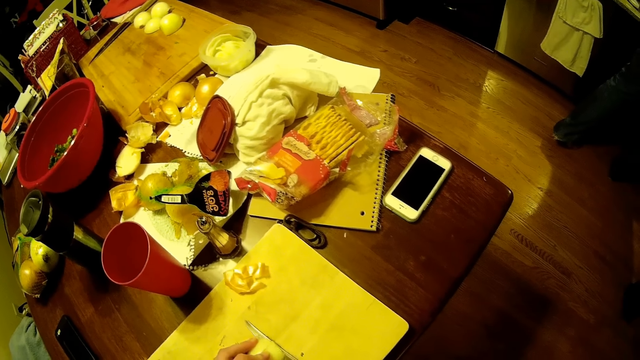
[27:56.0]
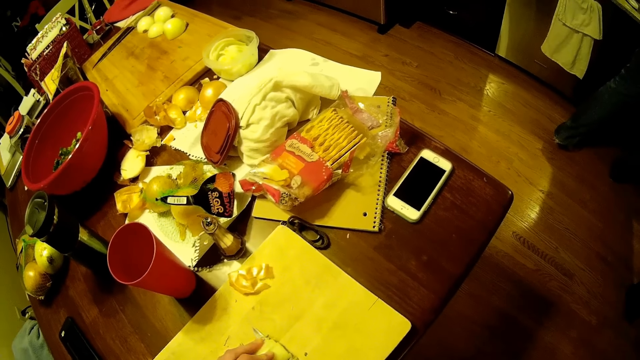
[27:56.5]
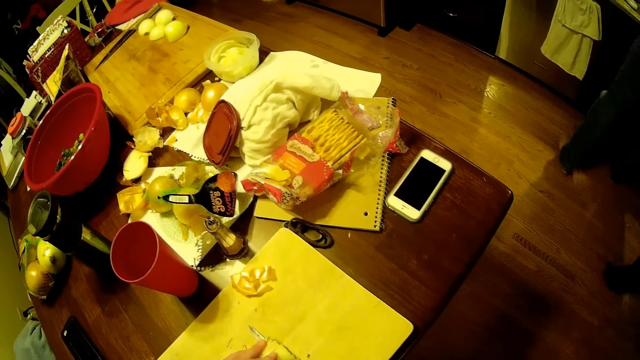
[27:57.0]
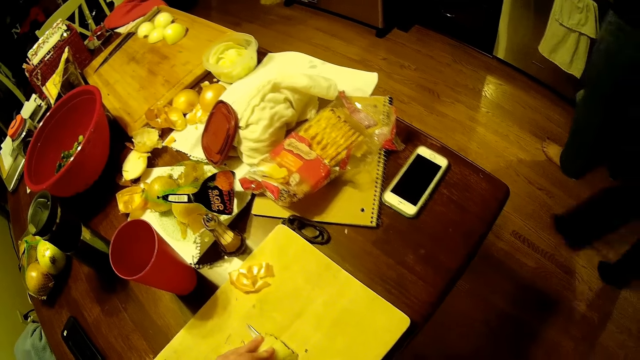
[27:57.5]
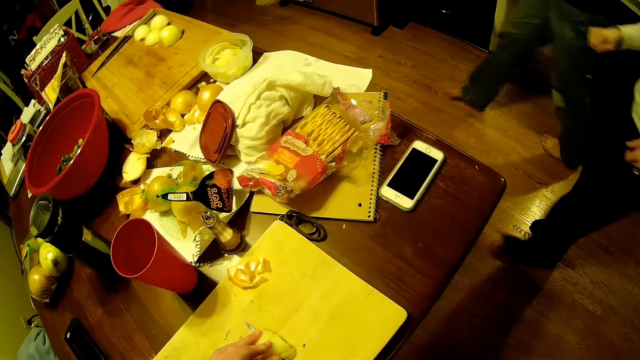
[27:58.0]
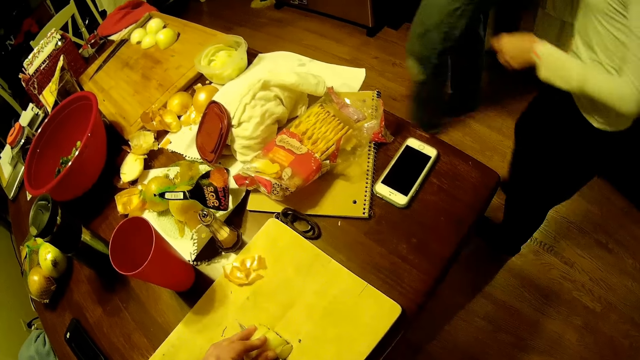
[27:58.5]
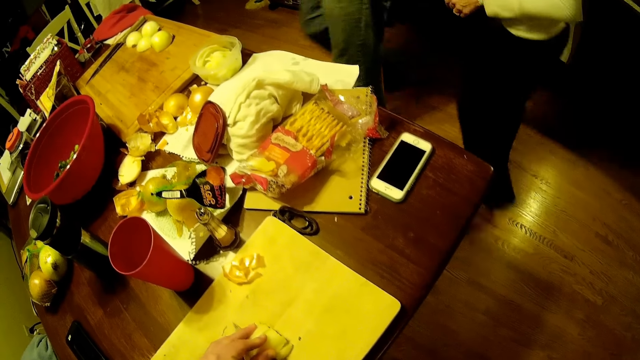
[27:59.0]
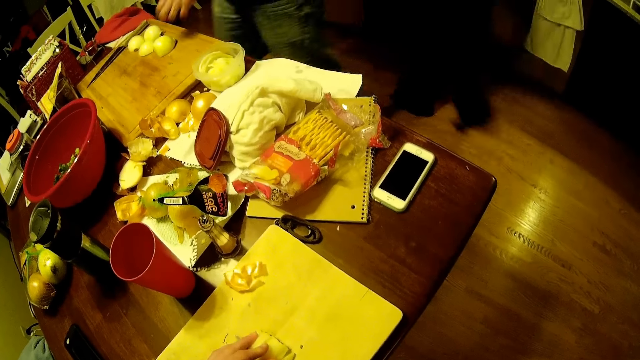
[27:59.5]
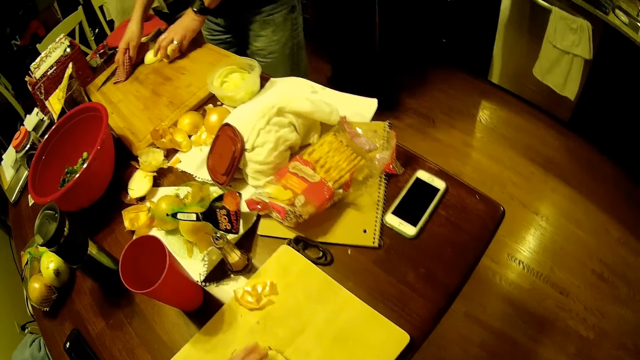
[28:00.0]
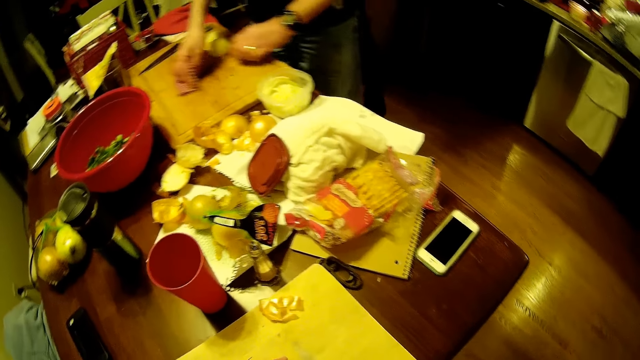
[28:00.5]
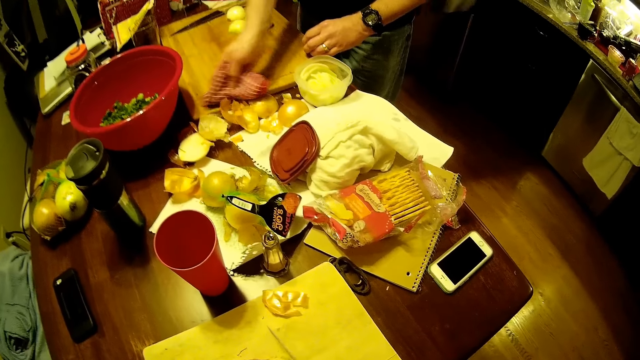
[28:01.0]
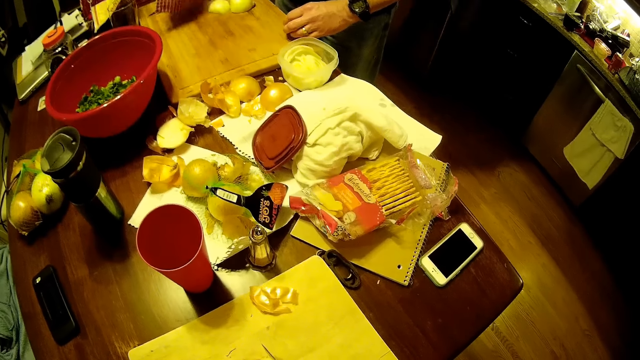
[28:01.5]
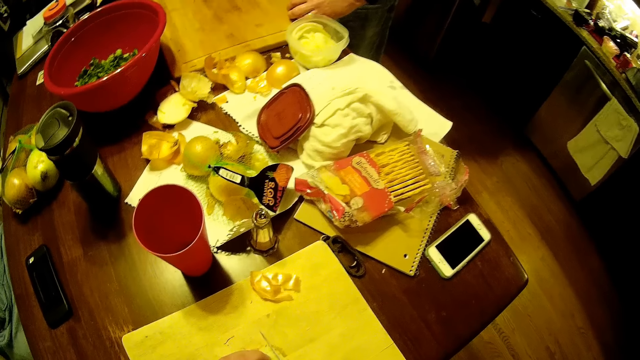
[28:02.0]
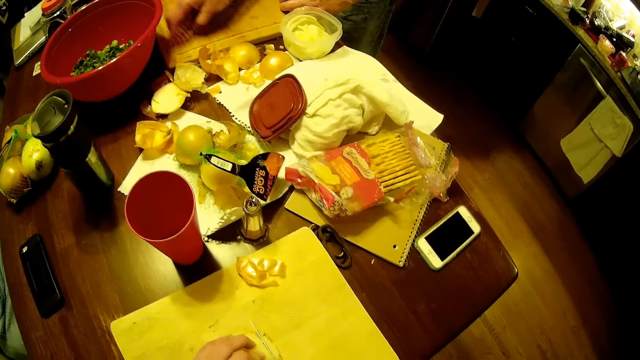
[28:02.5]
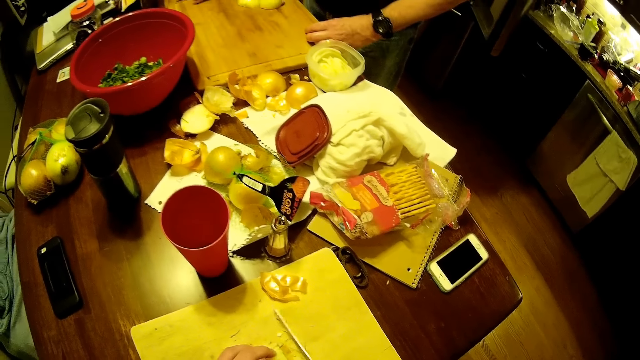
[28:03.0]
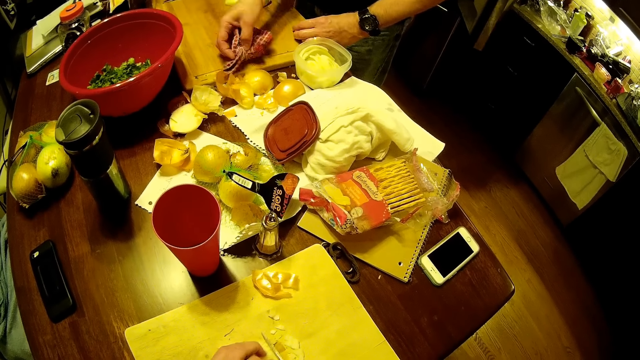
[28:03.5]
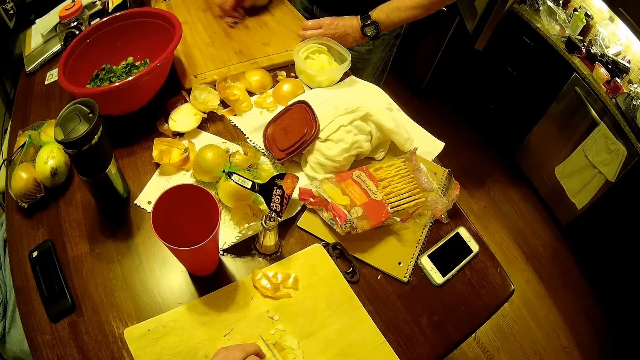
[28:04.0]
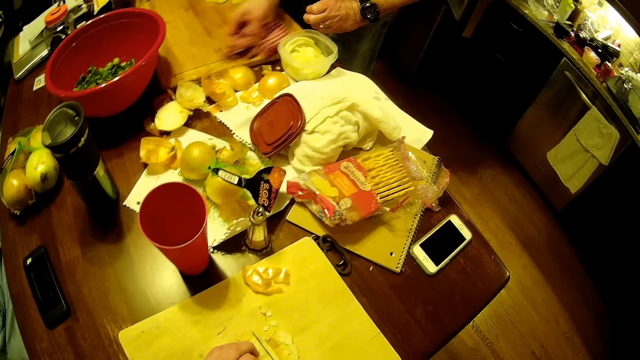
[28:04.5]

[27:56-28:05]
A woman walks around the house. A man cleans the chopping board with the hand towel and wipes the table.

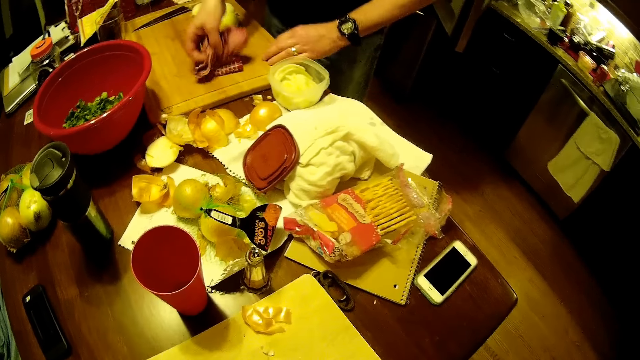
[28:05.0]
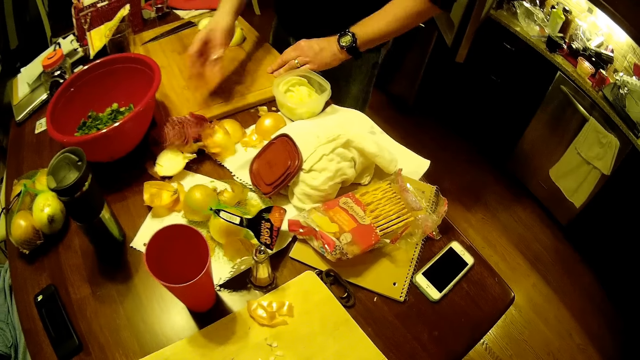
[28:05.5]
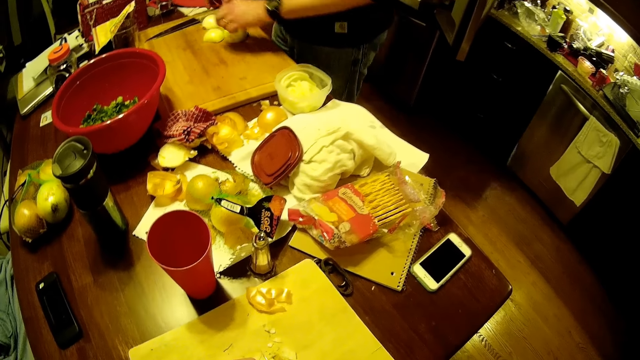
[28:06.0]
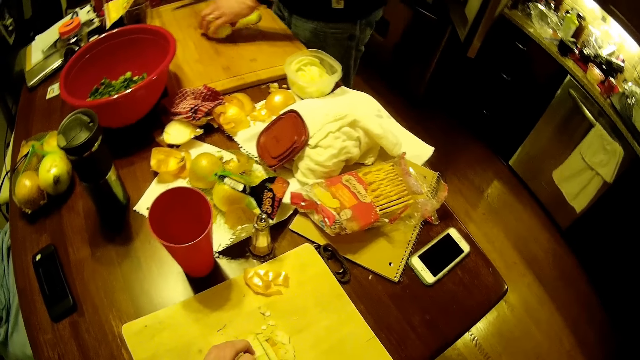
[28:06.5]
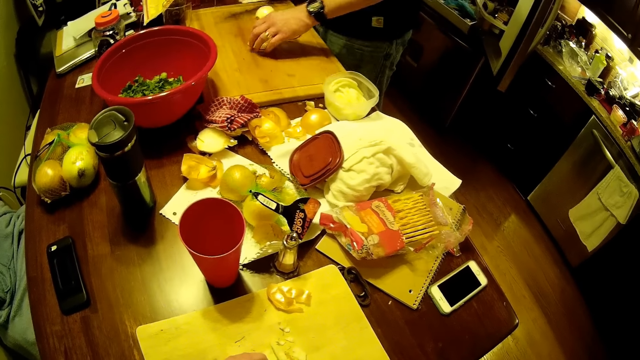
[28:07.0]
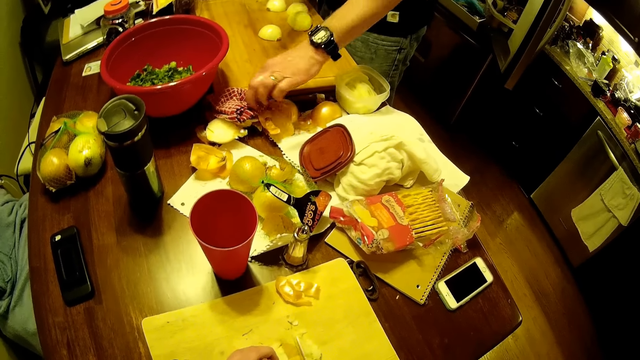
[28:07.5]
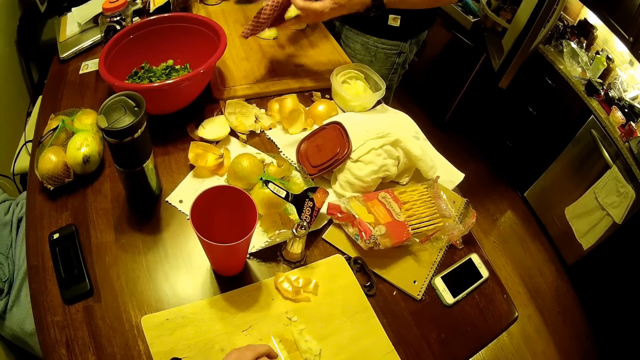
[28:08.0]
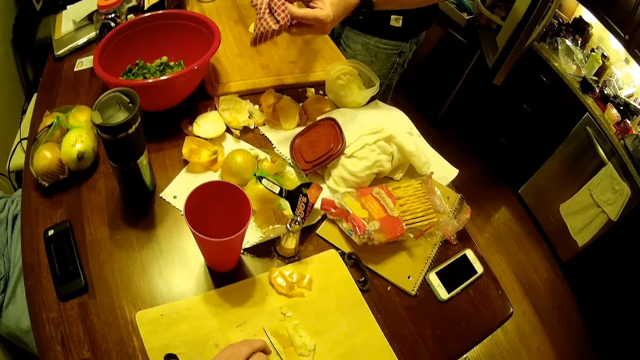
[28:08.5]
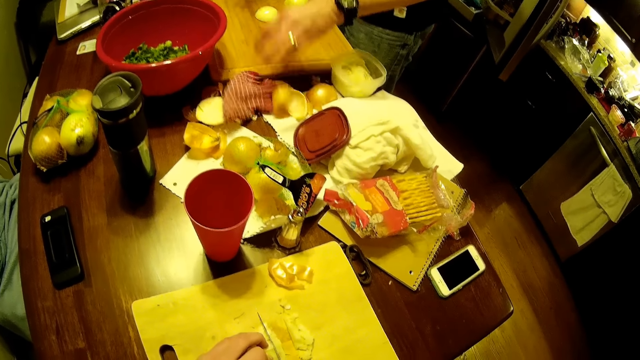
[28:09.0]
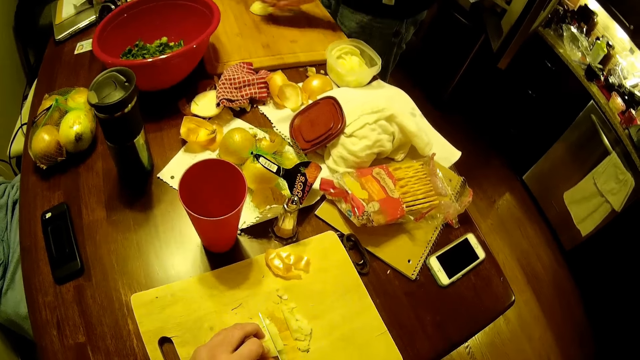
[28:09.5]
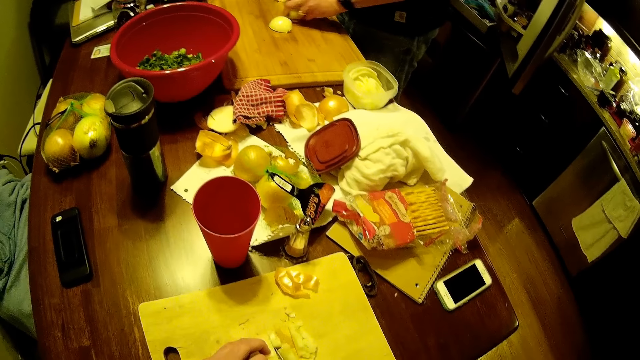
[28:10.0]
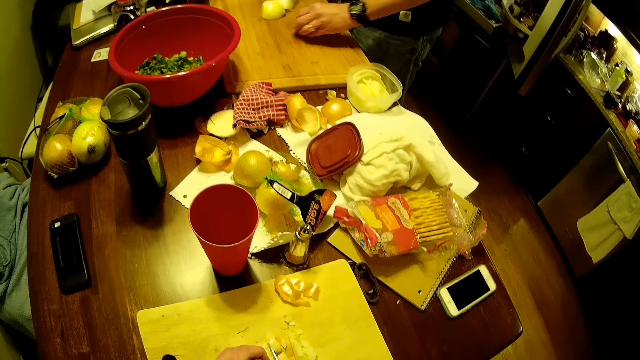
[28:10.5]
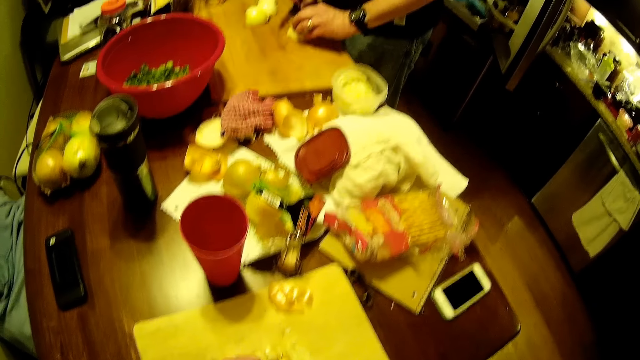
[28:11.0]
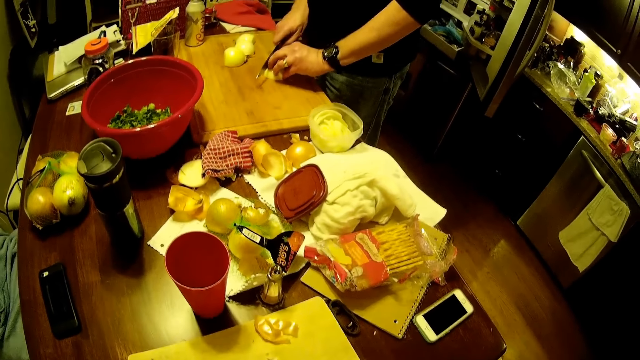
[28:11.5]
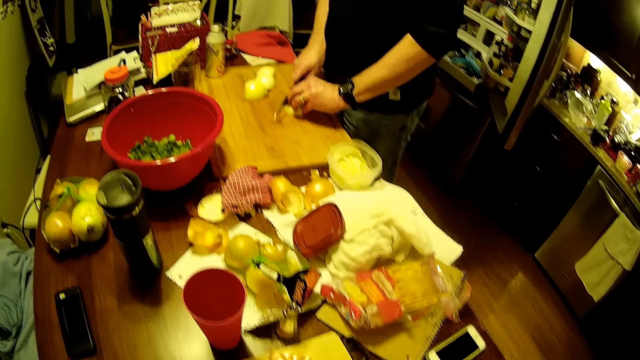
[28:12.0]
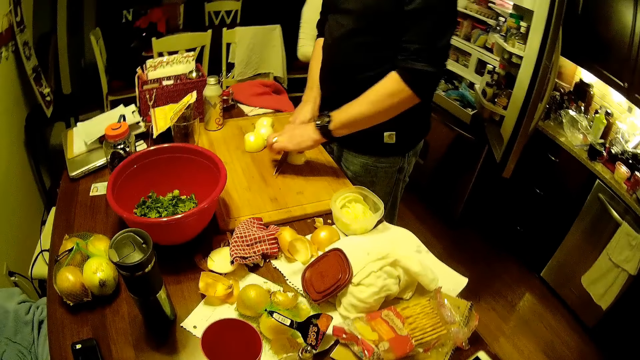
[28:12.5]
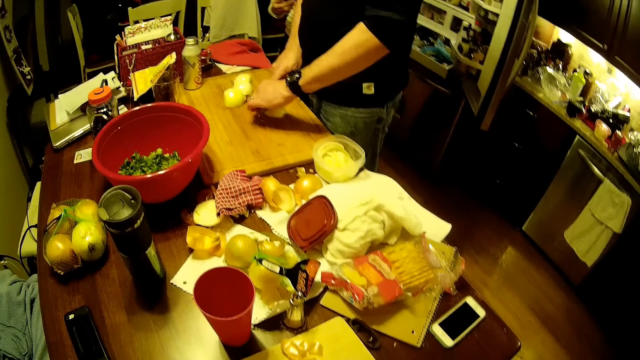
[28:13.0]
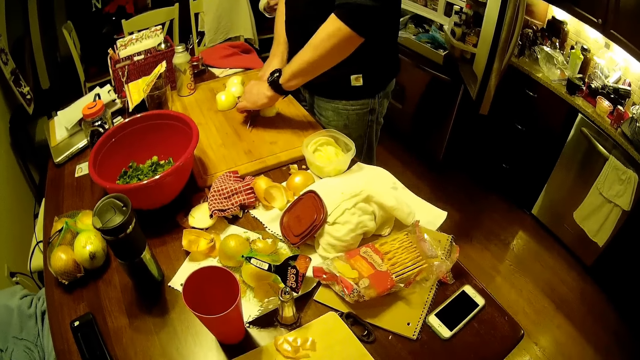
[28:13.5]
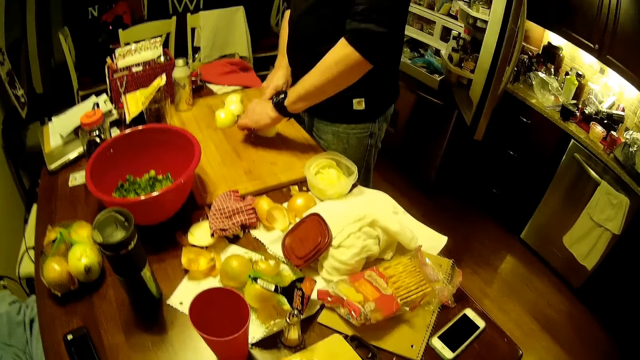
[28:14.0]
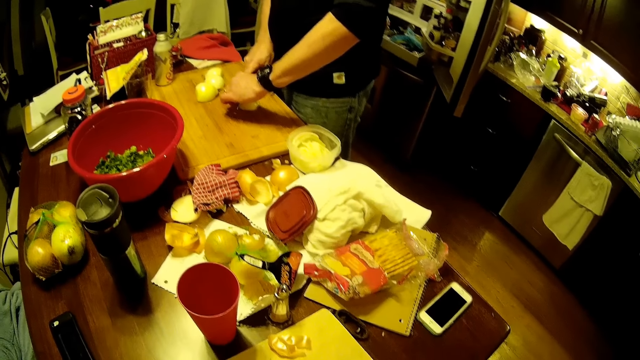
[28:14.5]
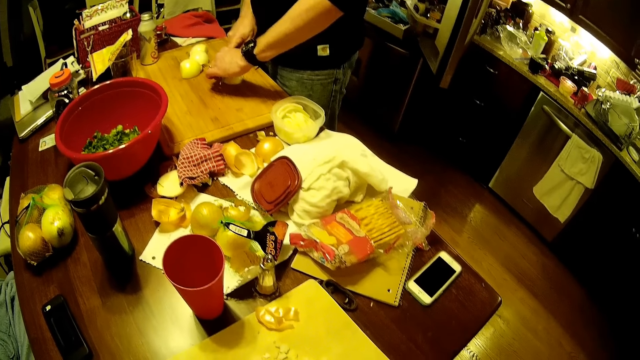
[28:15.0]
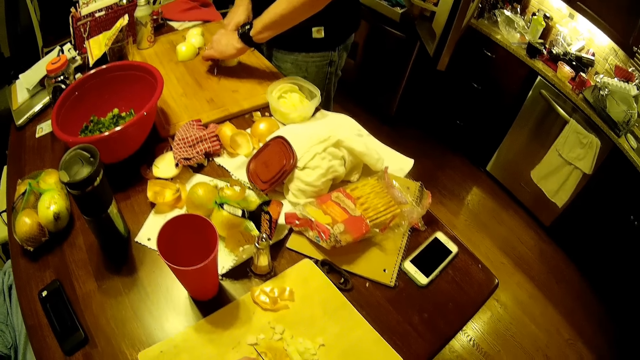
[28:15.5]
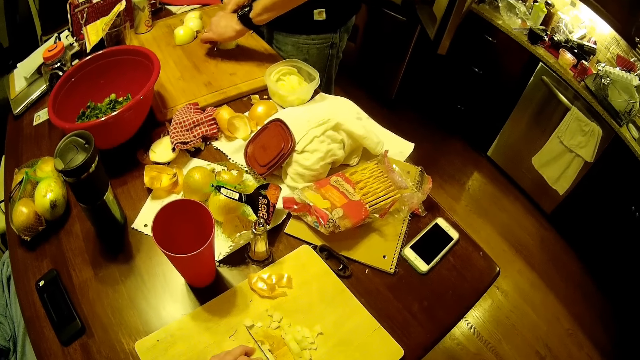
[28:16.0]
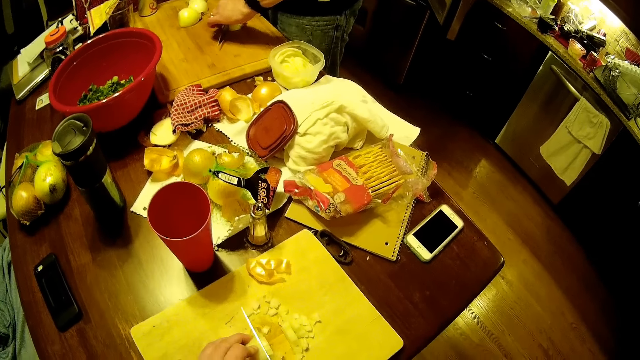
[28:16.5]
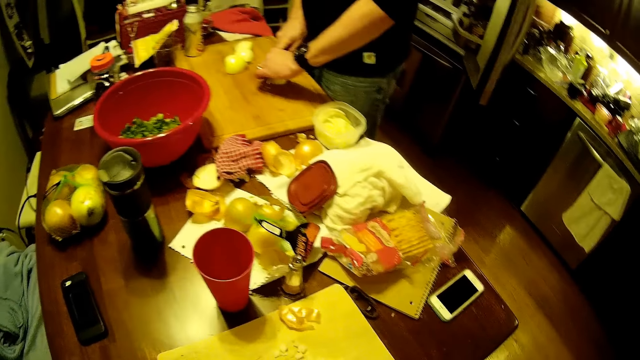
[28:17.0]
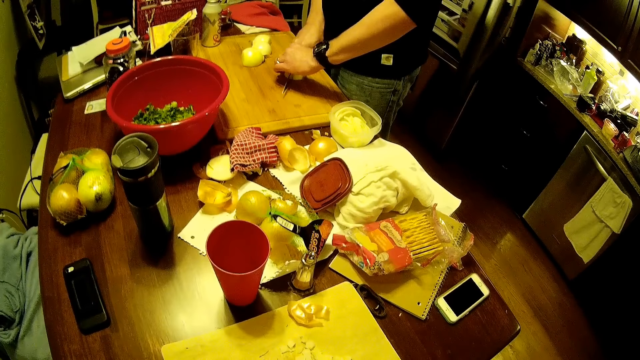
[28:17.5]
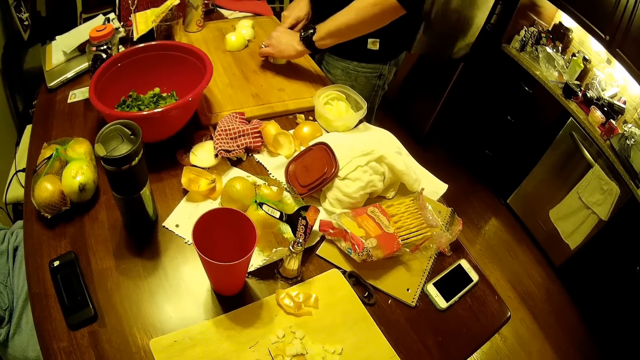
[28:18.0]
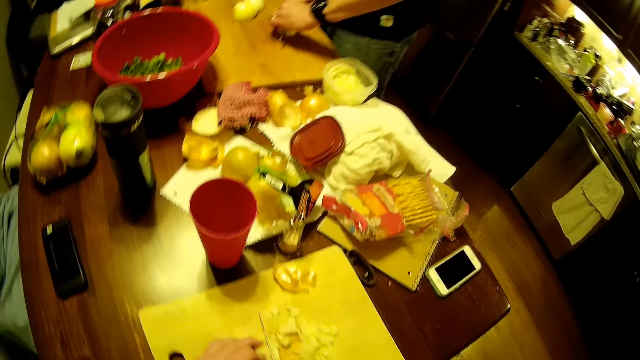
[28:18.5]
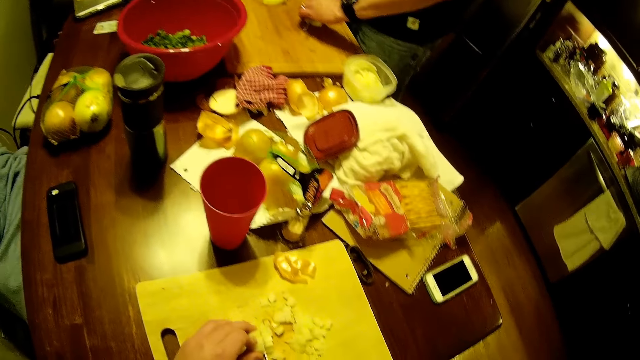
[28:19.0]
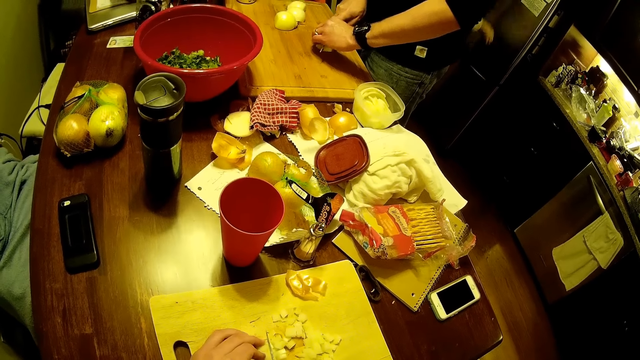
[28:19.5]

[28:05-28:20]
The man picks up the onion and the knife. He picks up the hand towel from the table, cleans the knife with the hand towel, drops the hand towel on the table, and holds the onion. He cuts the onion with the knife on the chopping board. The woman closes the fridge.
